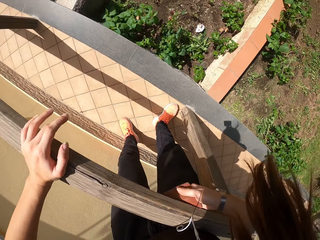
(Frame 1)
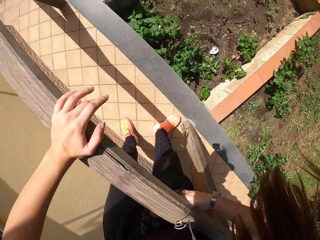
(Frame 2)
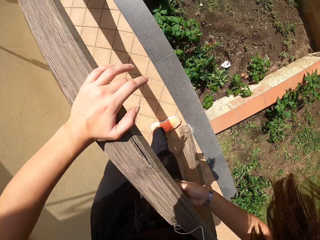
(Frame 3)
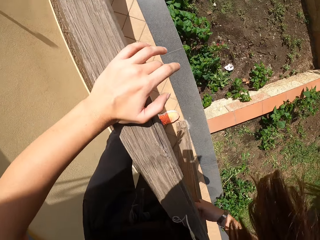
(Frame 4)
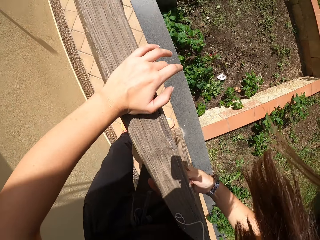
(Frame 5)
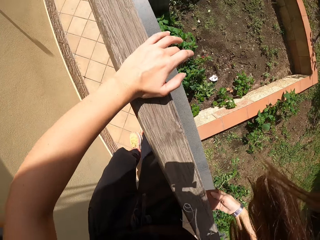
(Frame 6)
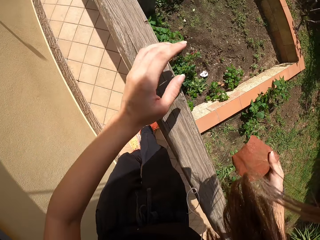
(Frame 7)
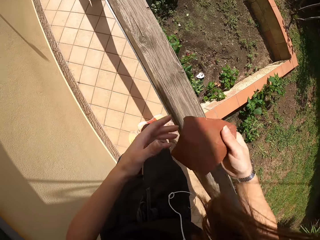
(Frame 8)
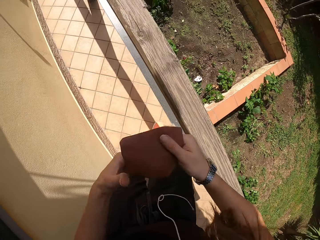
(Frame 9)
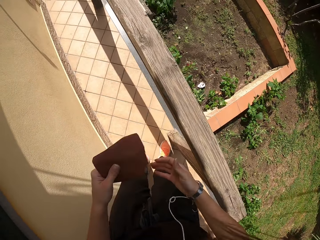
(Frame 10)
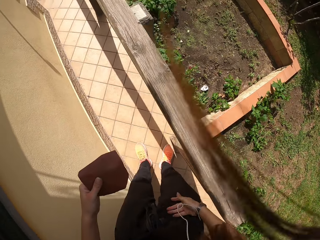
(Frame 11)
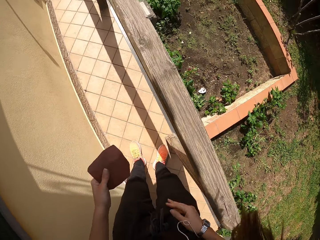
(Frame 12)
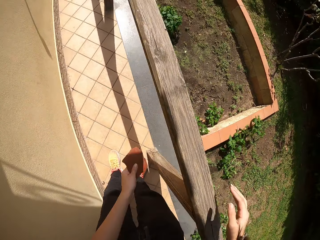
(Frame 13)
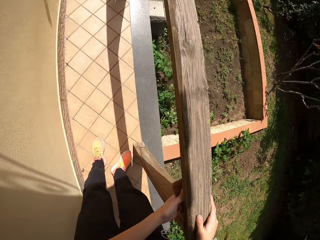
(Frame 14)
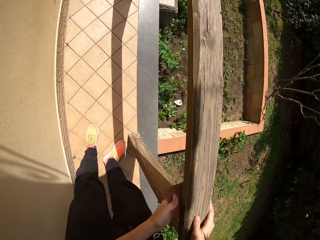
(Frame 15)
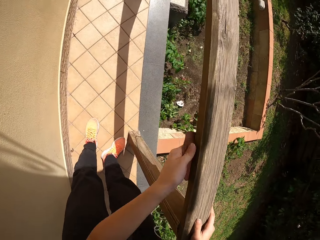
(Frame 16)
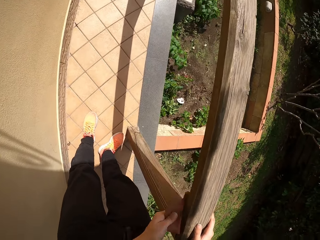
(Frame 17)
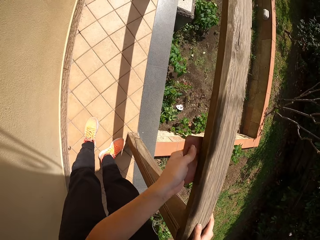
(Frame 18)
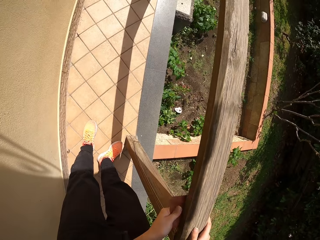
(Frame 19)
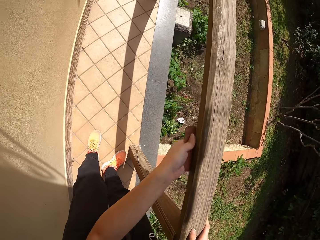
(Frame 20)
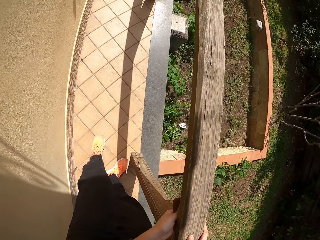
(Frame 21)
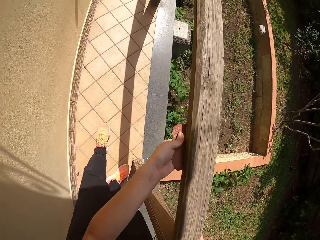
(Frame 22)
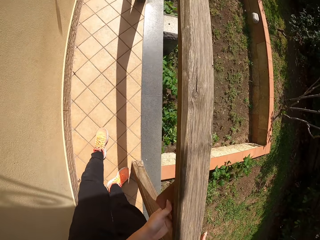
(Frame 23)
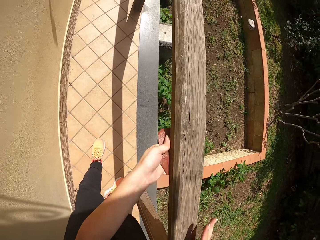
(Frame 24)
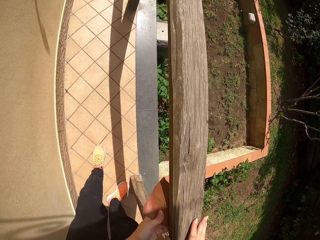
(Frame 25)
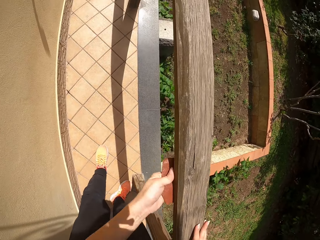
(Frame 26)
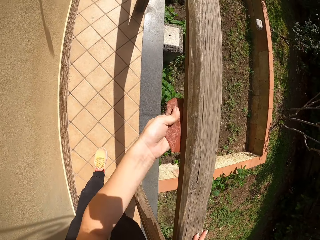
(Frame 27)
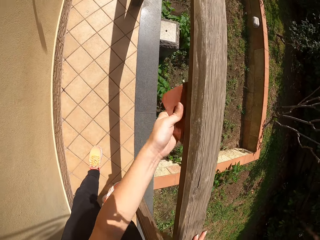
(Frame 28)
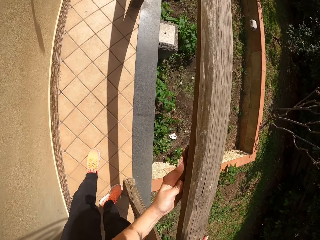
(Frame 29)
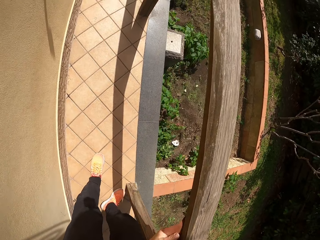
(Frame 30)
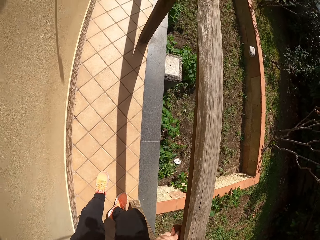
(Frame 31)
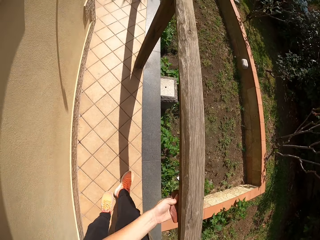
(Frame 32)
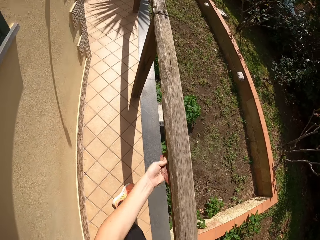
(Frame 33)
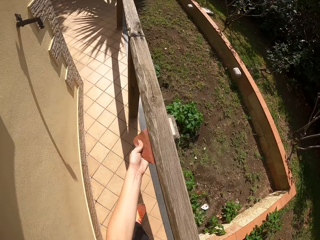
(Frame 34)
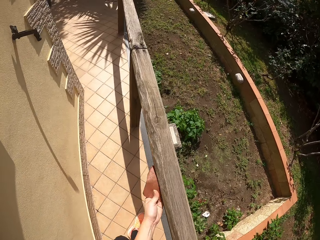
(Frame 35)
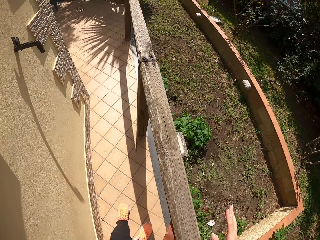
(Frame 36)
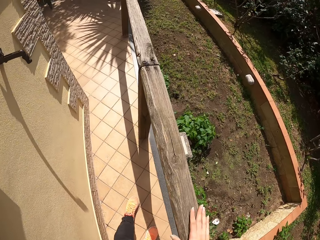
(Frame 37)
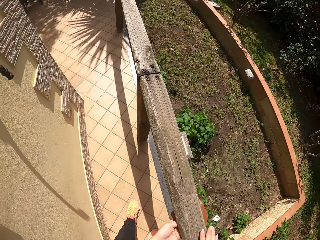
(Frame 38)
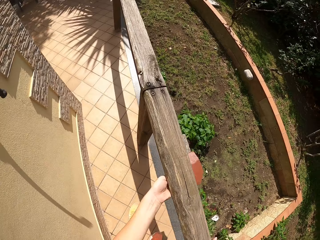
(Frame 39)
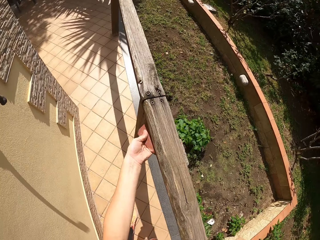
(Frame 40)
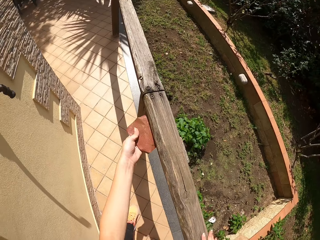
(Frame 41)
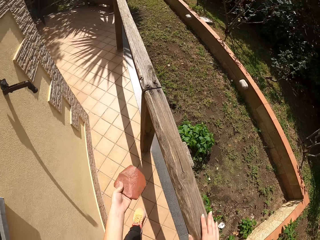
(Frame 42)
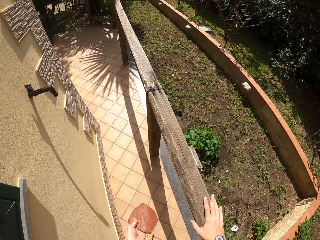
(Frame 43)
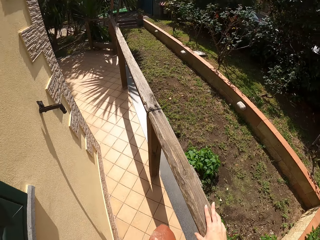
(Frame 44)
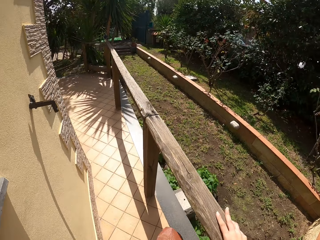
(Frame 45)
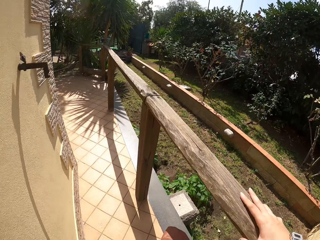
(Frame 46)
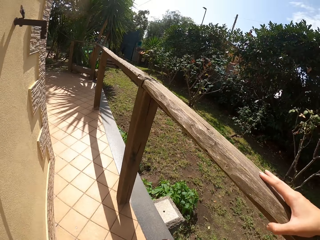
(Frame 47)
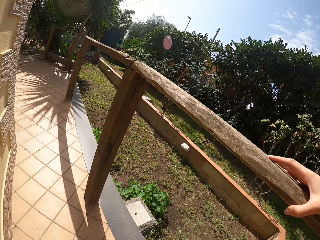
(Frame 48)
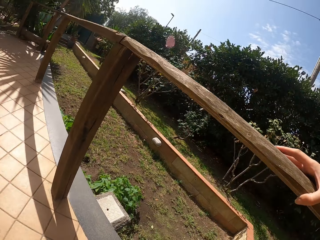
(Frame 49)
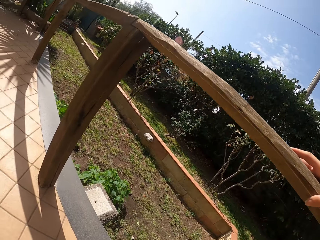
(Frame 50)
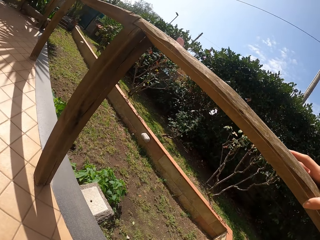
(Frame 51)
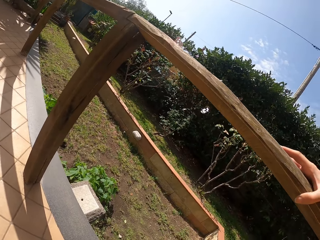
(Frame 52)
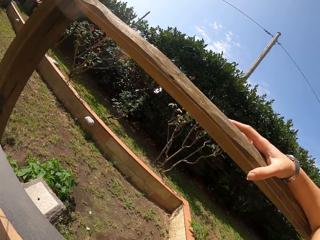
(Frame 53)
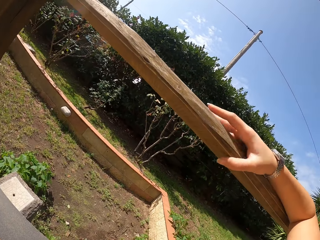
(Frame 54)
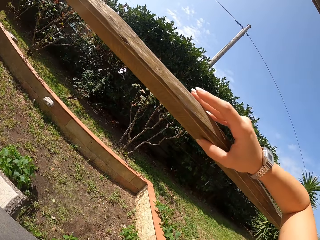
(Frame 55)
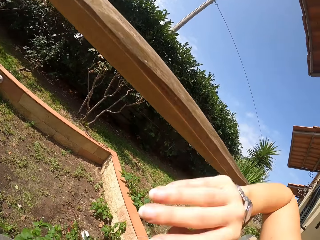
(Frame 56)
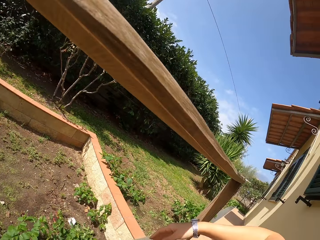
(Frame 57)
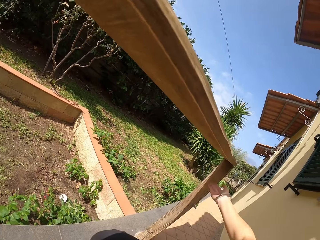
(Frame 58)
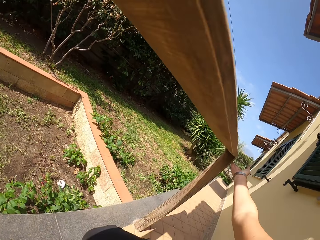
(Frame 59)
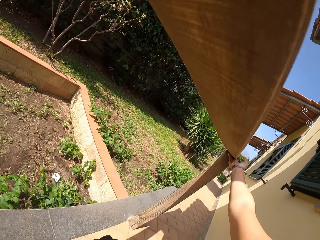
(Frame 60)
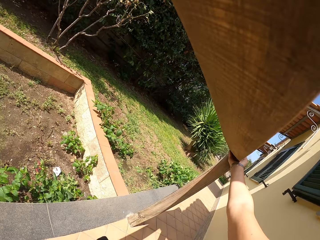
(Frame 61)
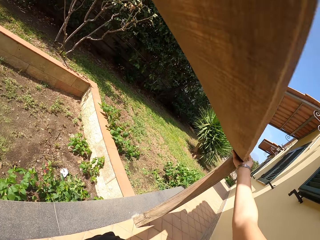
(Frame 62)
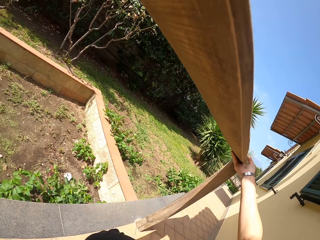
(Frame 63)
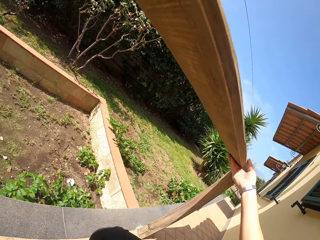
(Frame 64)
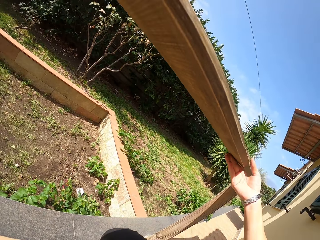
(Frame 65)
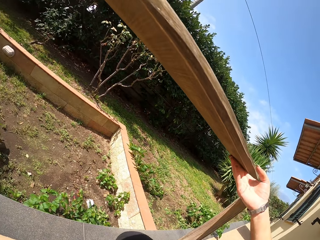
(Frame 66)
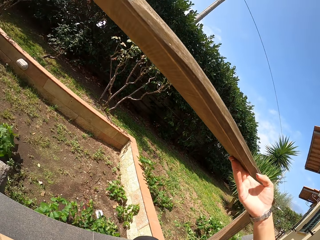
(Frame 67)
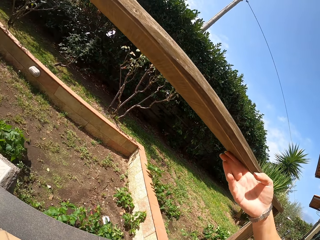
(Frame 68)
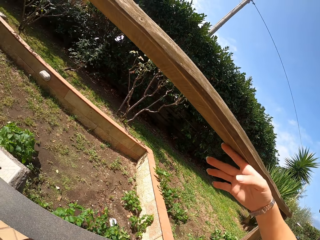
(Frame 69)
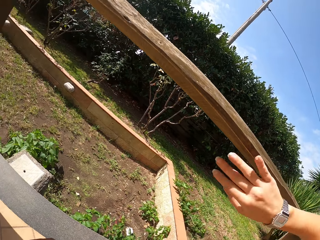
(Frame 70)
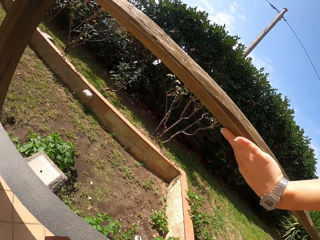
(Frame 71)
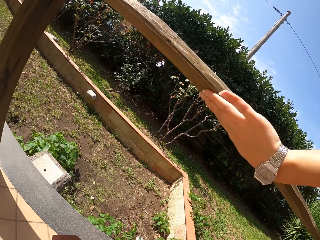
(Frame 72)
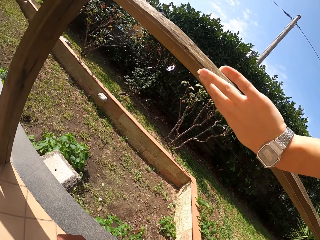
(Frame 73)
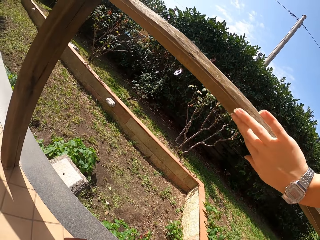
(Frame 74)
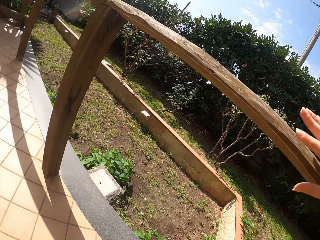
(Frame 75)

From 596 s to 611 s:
The camera wearer stops scrubbing the frame of wood. He passes the sandpaper from his right hand to his left hand. He dusts off sawdust from his trousers. He continues sandpapering around the wood frame. He stops scrubbing the frame of wood. He squats. He touches the wood frame with his right hand.

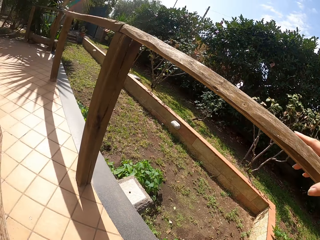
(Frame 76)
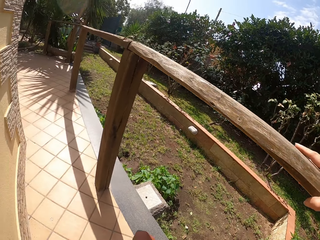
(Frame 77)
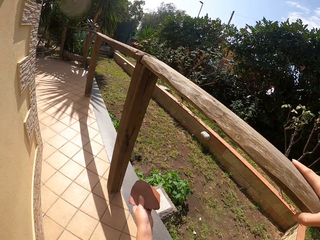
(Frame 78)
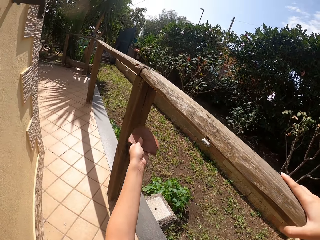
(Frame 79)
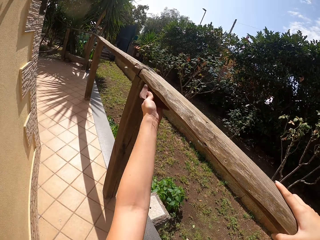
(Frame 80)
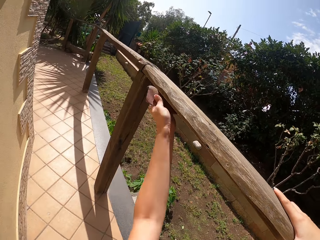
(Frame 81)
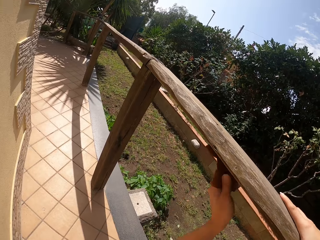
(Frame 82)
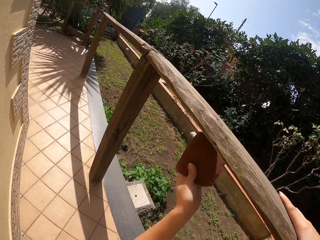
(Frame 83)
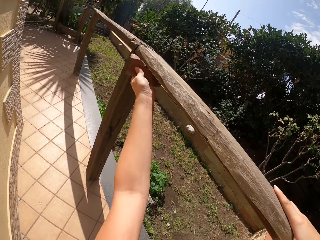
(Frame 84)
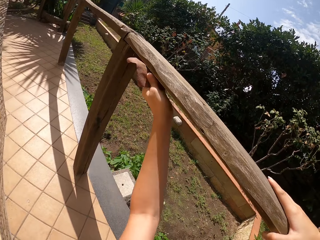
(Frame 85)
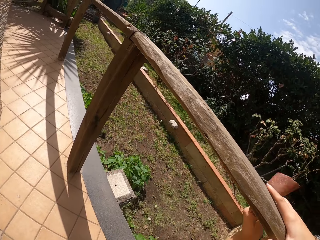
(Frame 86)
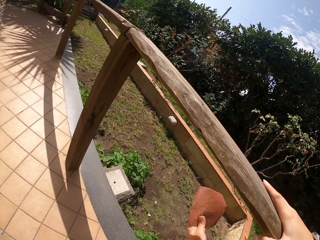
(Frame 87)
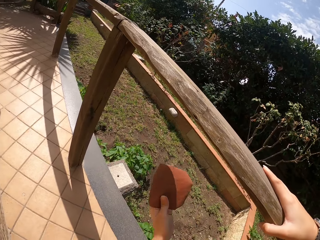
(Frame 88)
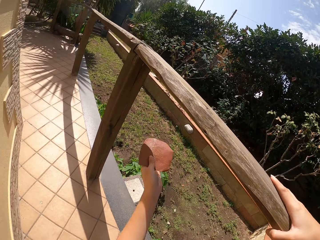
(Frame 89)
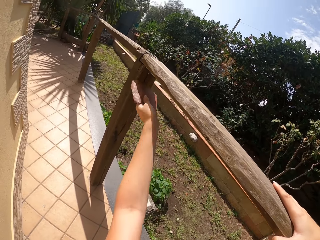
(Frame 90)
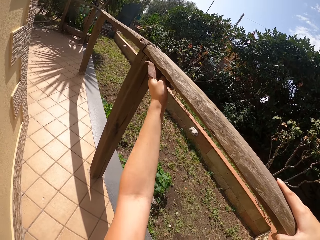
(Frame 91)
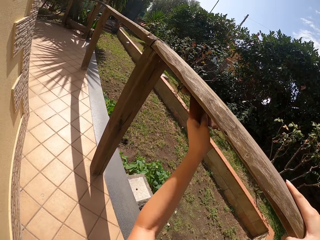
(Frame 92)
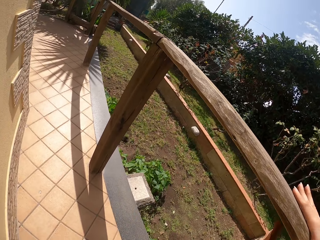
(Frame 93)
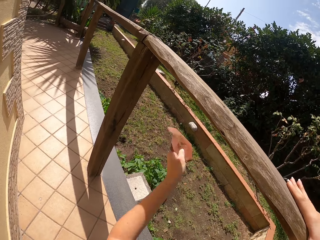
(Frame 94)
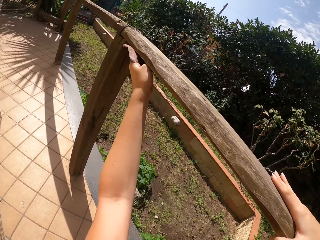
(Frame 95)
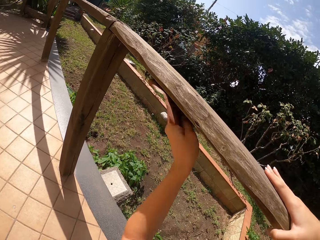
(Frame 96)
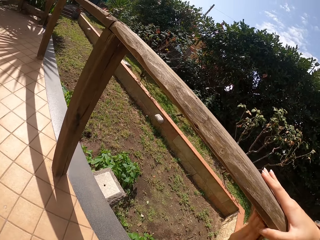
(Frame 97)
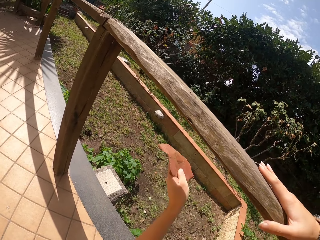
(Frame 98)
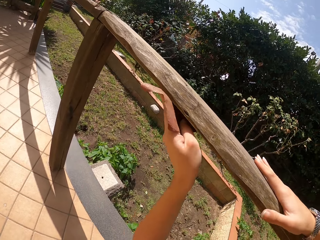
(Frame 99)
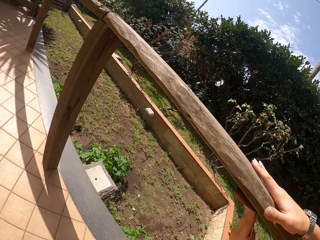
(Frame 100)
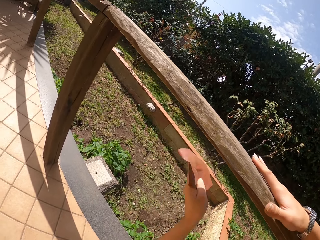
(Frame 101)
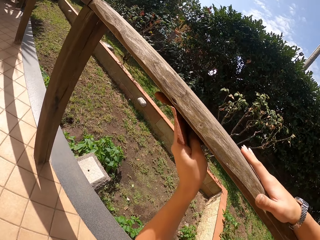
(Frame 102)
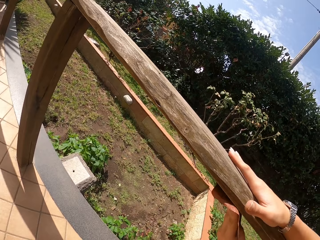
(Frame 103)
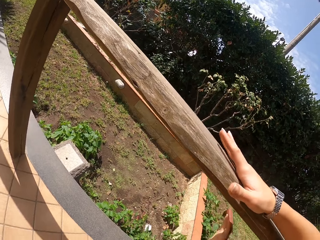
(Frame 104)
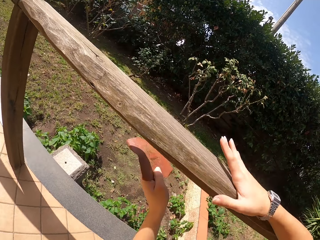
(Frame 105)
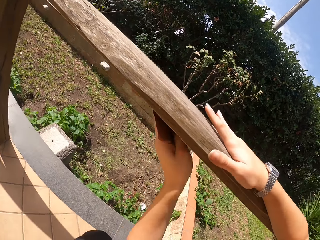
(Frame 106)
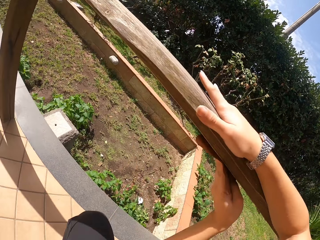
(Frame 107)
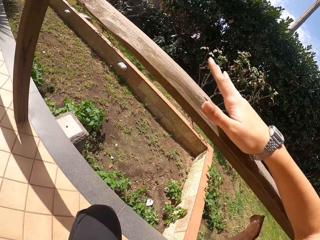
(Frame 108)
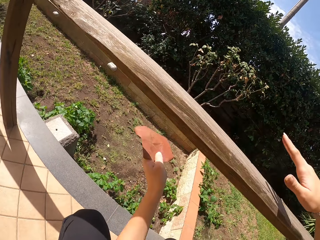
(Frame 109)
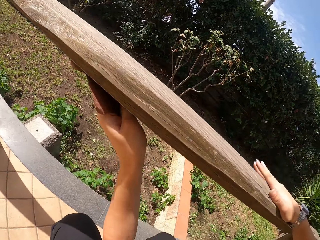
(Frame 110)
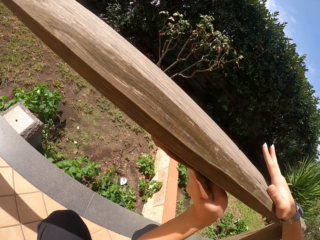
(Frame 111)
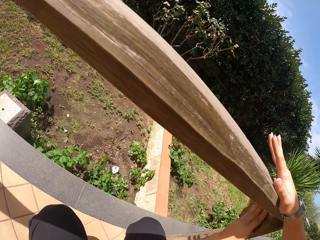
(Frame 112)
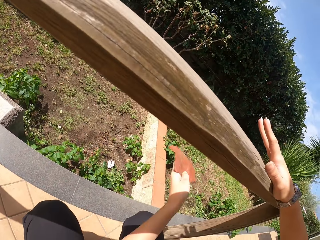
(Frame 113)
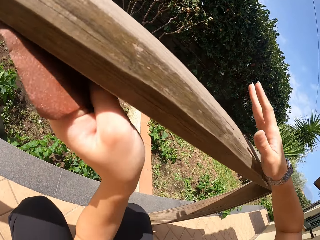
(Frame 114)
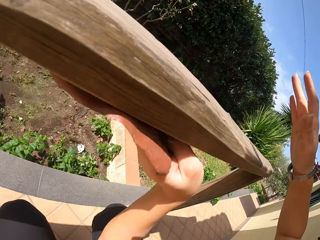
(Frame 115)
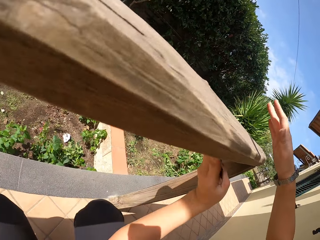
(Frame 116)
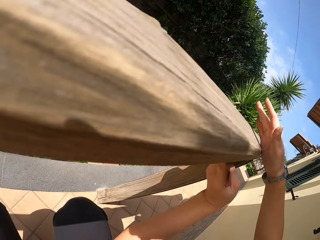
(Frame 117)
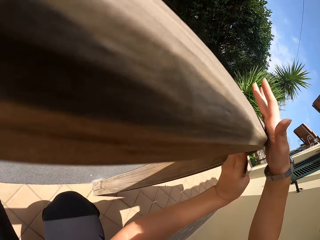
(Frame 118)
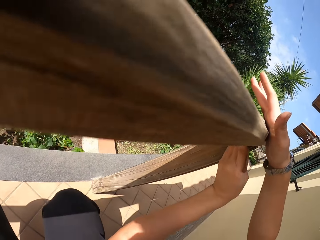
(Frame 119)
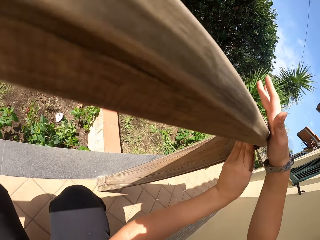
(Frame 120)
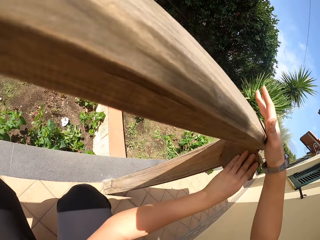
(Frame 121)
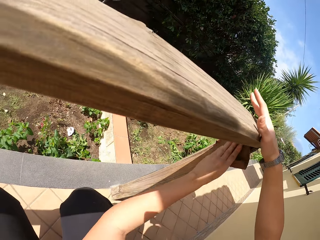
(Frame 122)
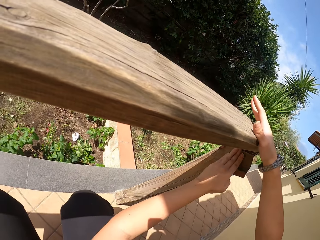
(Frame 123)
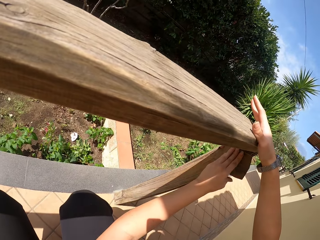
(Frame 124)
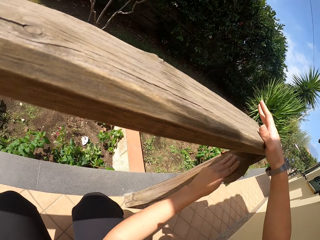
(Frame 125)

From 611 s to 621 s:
The camera wearer continues sandpapering around the wood frame.
